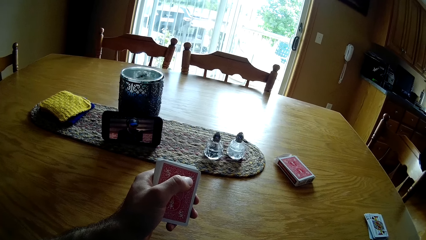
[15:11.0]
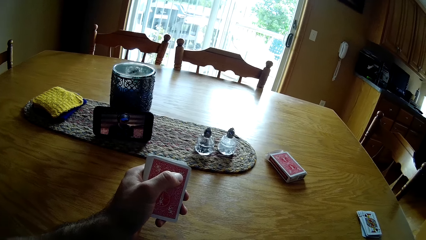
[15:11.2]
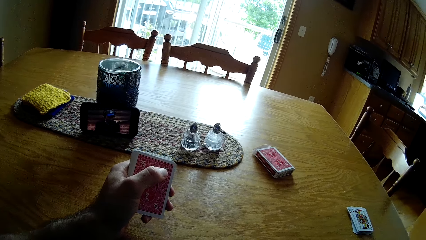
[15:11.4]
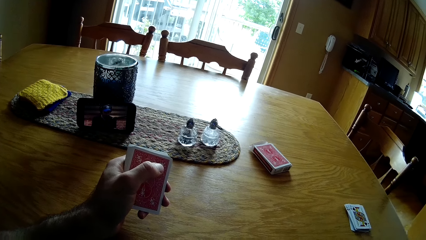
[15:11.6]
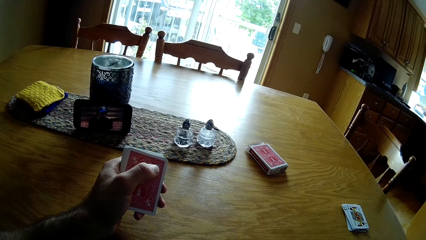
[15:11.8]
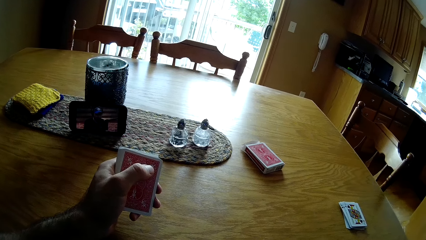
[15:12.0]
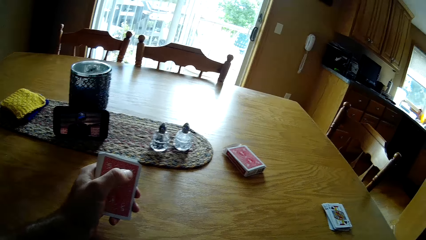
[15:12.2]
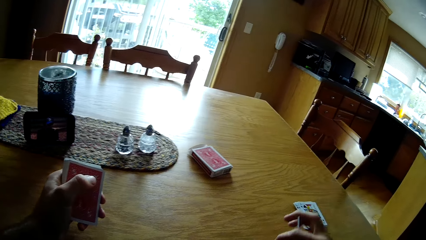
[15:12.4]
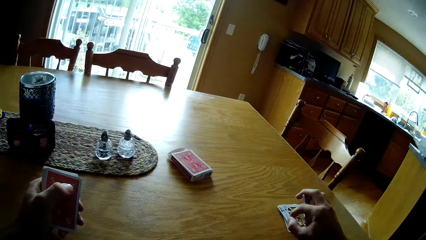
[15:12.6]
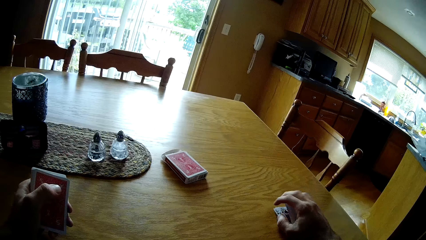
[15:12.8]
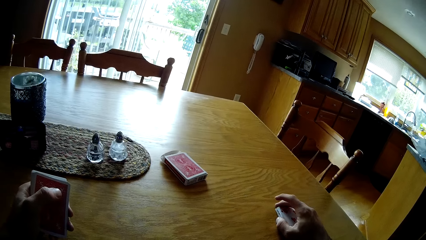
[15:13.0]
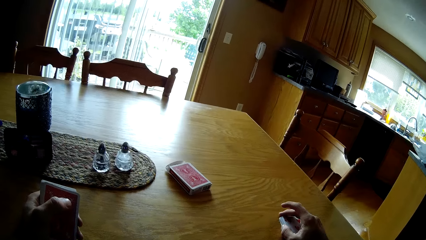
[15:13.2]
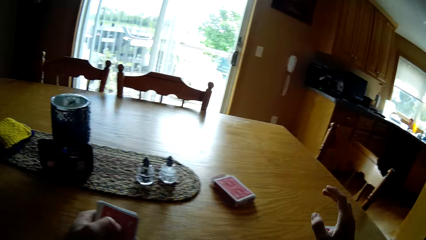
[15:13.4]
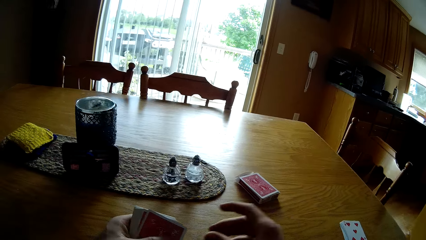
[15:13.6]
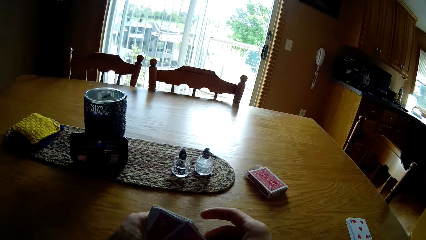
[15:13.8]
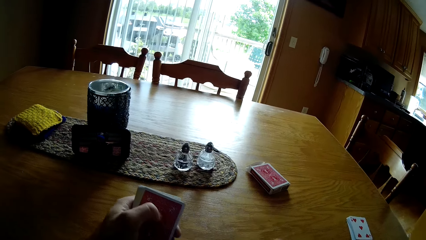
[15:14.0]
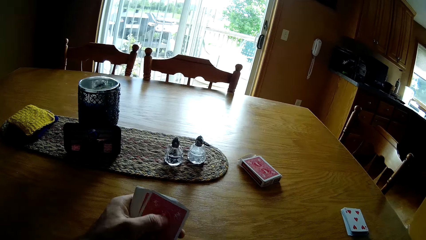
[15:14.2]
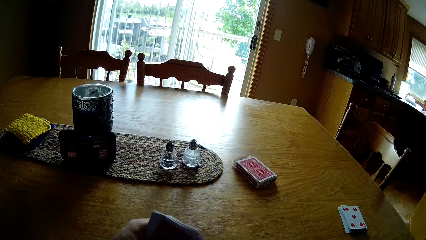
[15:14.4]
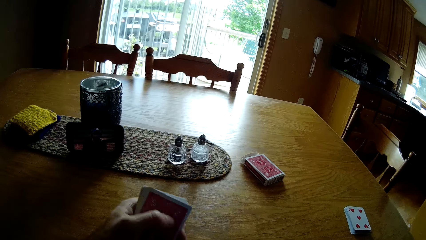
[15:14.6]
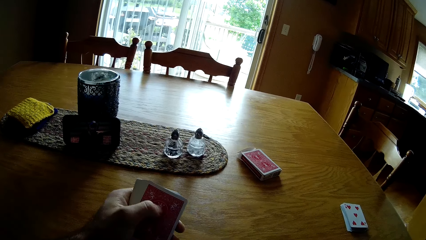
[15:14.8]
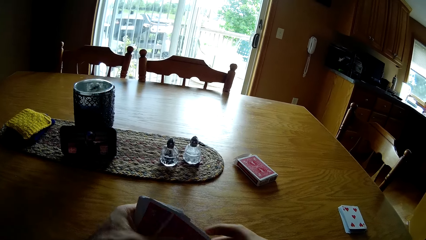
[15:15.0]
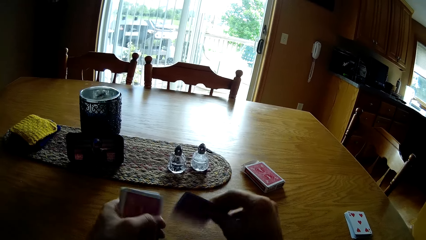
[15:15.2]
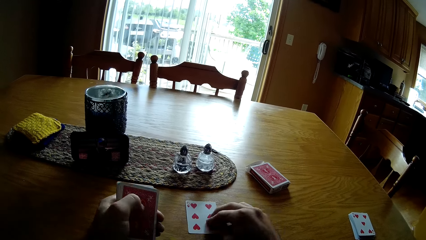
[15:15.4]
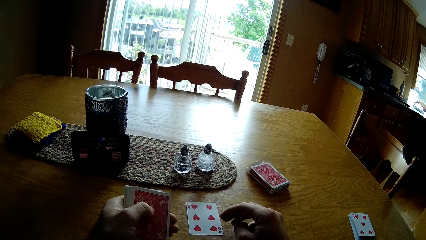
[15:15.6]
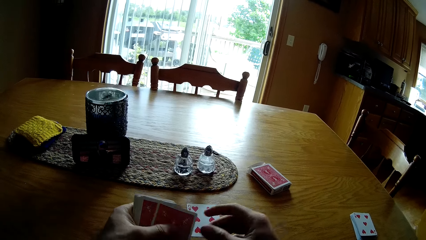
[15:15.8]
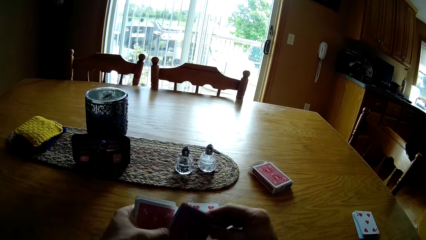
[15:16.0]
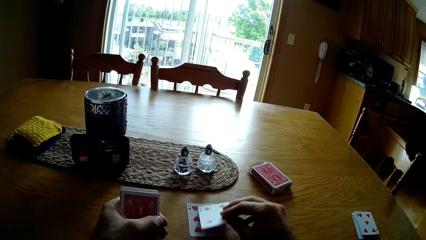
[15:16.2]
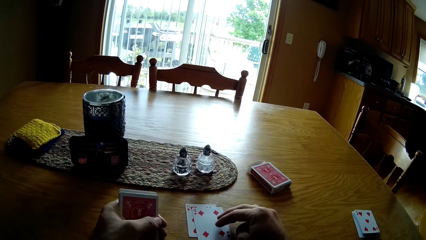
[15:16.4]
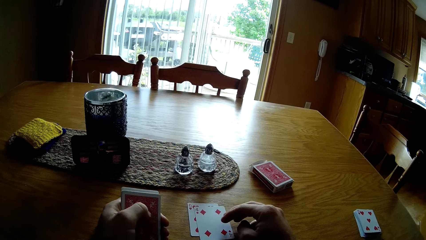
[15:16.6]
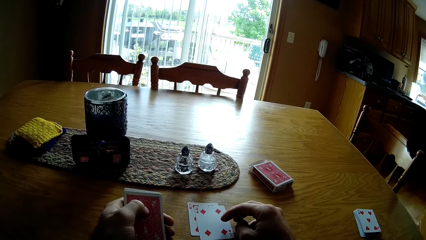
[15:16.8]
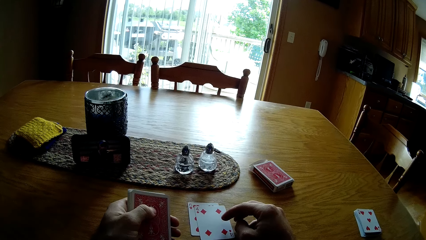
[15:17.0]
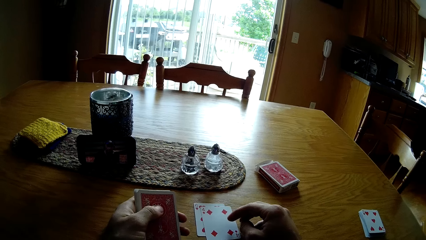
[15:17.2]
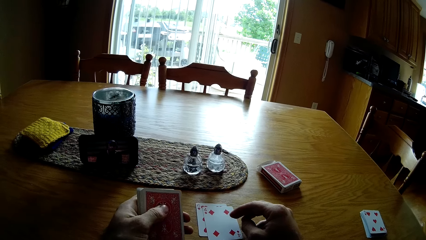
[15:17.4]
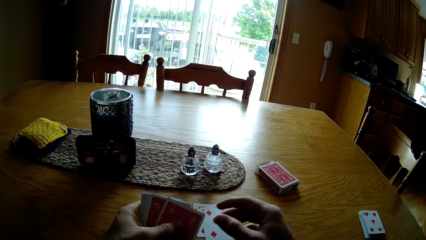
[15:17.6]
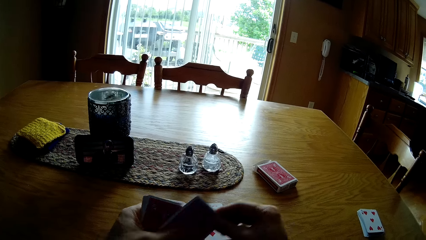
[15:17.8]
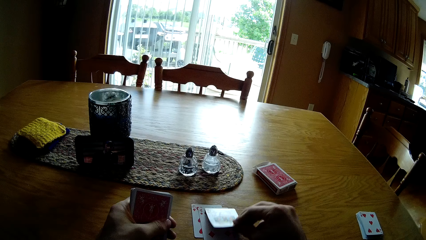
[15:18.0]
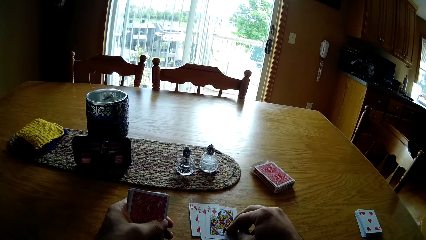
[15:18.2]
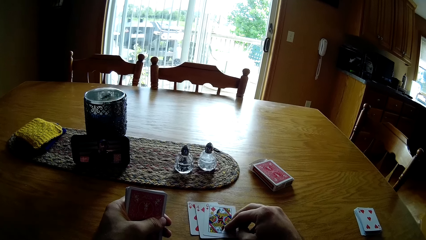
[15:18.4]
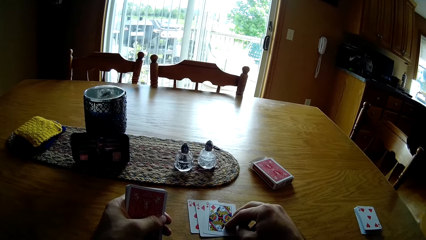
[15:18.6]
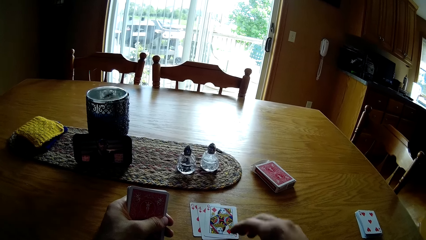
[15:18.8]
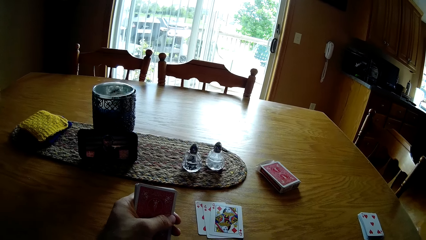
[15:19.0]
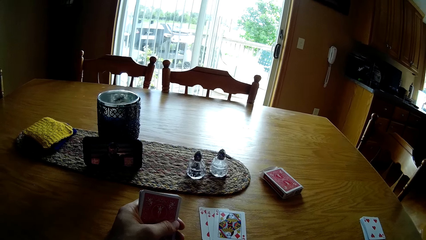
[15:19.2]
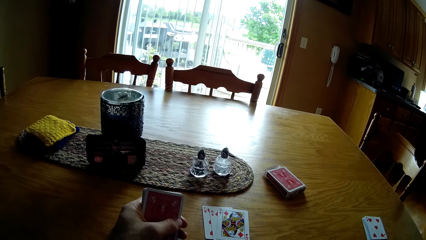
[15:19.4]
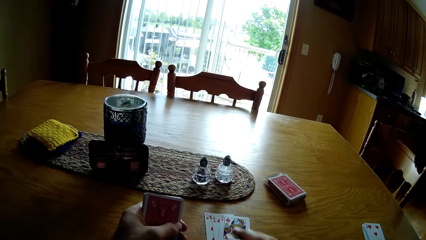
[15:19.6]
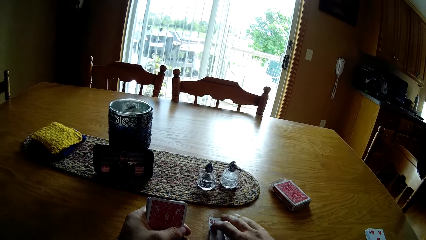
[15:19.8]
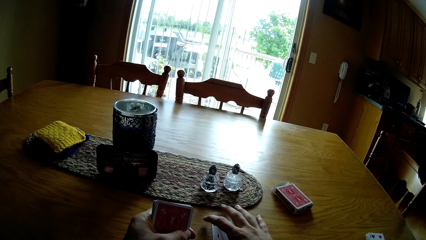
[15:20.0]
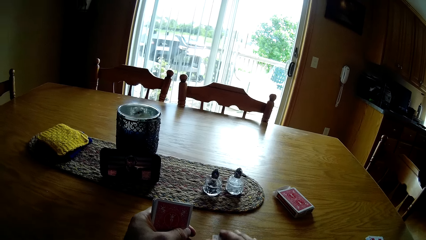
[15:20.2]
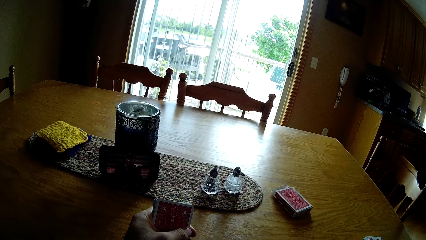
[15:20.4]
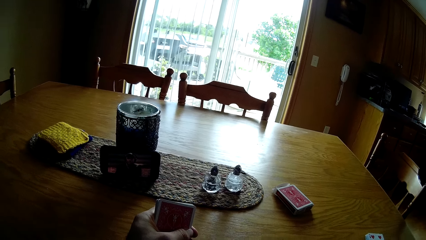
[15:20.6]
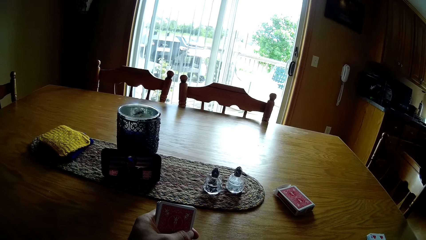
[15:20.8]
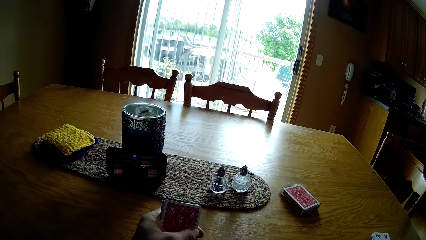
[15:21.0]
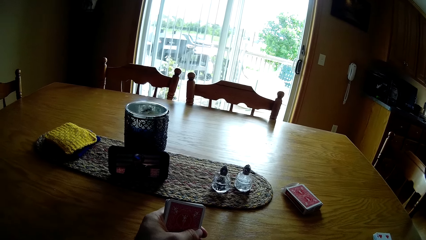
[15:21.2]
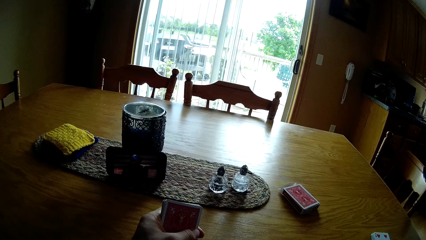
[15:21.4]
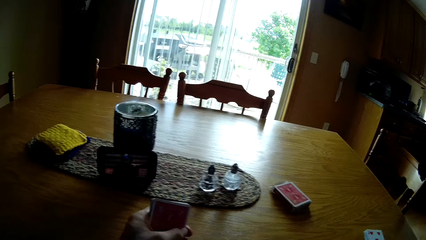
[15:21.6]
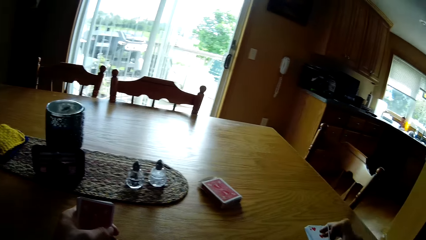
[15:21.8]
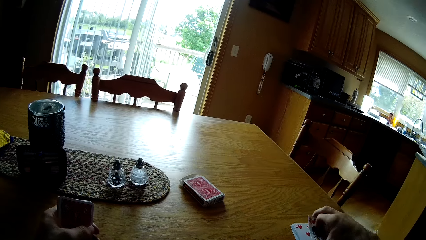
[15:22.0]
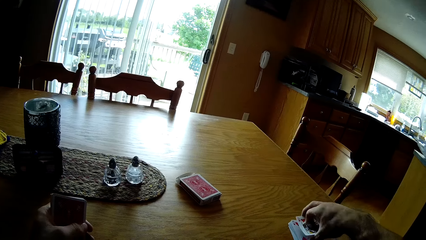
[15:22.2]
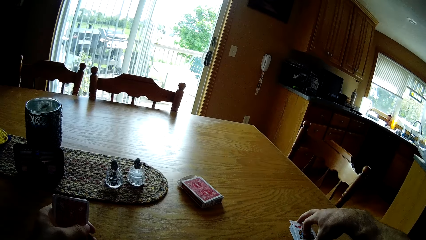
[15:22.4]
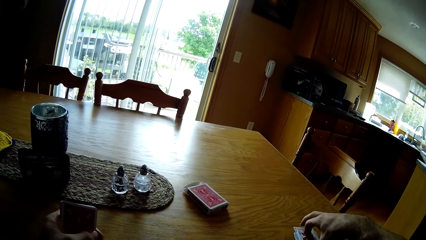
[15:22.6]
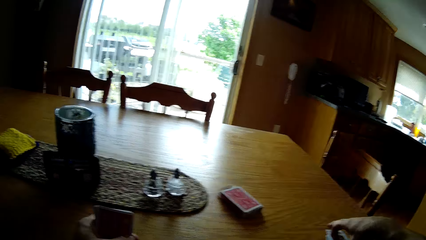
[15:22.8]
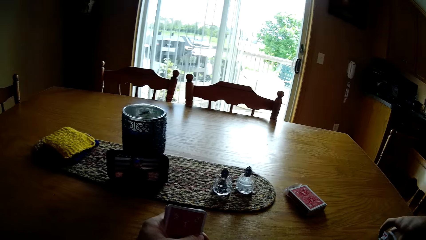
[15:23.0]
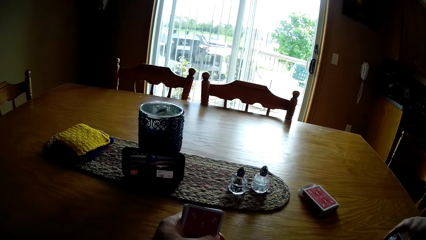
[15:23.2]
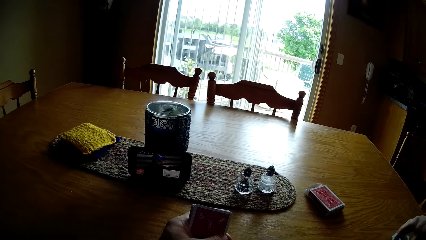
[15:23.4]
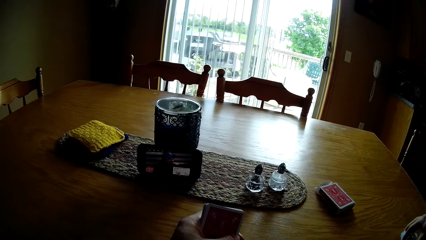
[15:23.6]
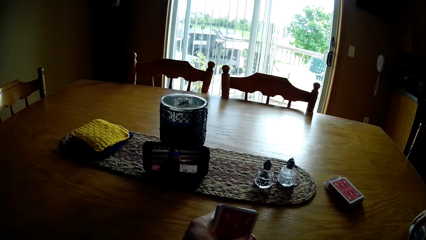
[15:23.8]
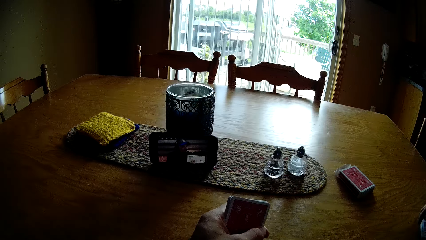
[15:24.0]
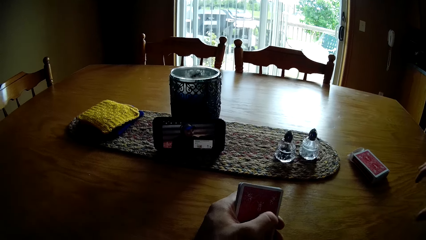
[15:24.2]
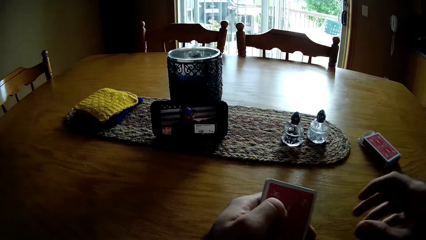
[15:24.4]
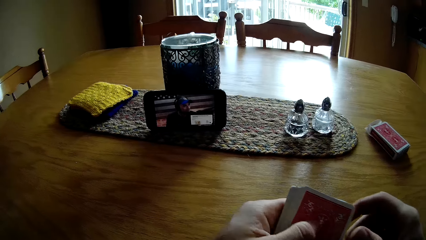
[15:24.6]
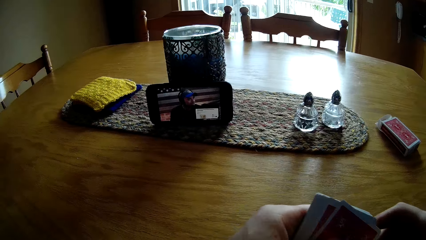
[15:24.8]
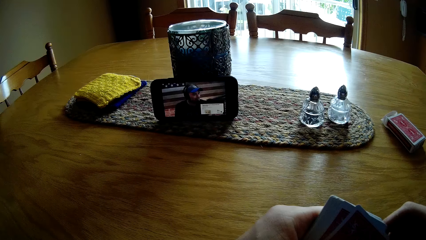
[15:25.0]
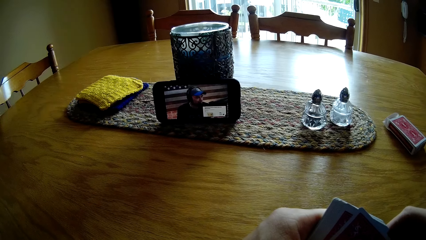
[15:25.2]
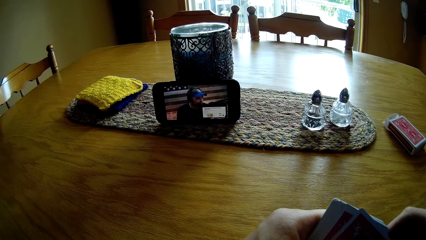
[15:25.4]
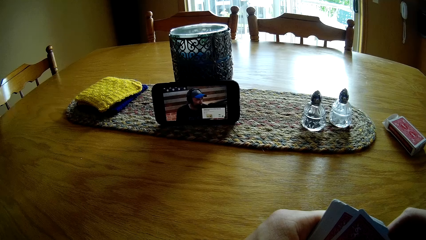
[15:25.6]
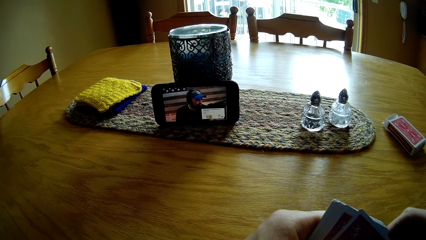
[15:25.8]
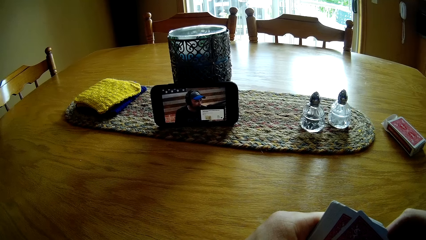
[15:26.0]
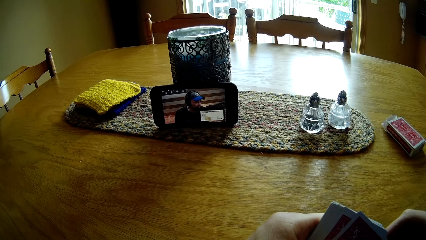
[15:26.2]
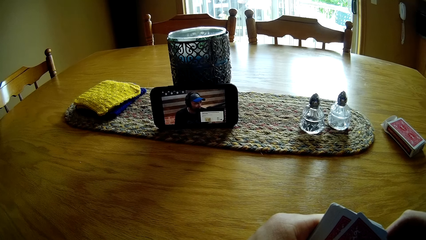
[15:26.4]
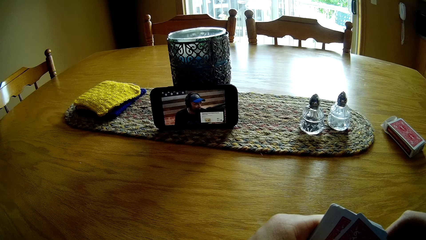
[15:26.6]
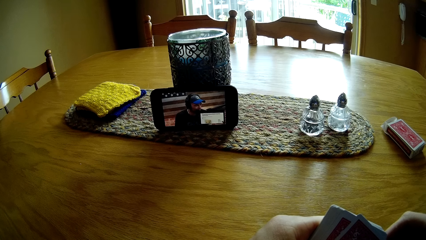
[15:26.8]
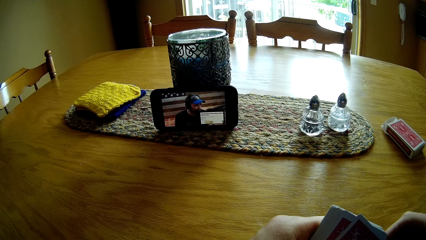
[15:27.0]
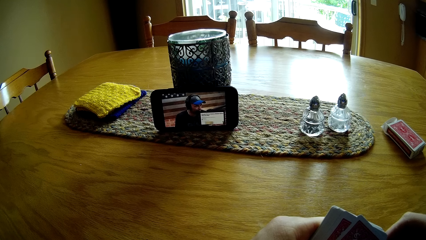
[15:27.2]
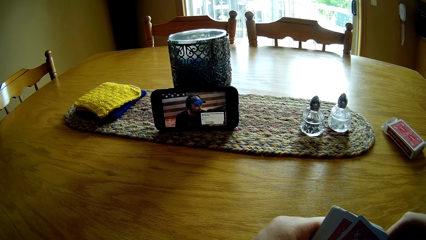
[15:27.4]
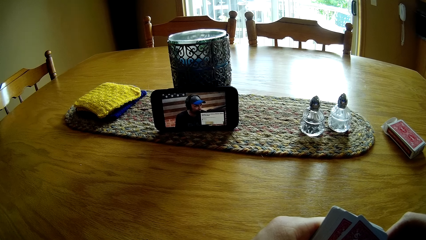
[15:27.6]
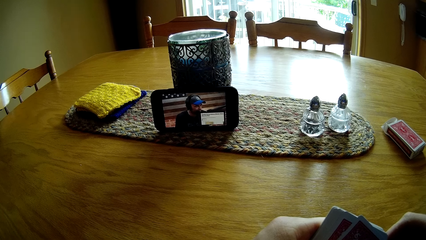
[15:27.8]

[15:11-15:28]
The camera wearer puts the cards on the table. They pick up the card. They put the card on the table. They take the card and put the card on the table. They take the card and put the card on the table. They take the card and put the card on the table. They pick up the cards. They put the cards on the table. They take the card. They look at the phone.
